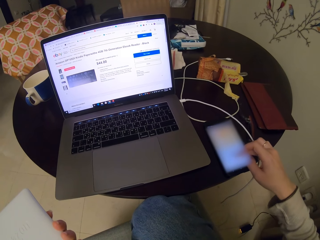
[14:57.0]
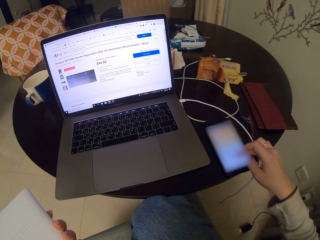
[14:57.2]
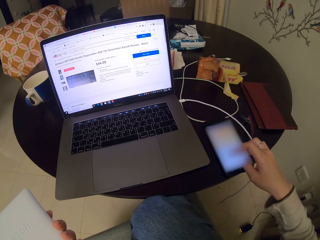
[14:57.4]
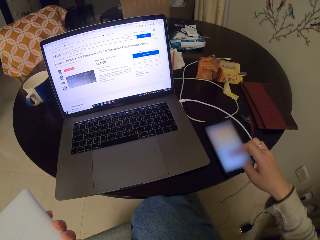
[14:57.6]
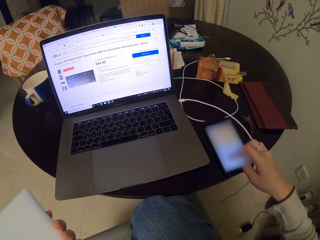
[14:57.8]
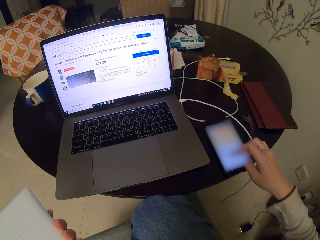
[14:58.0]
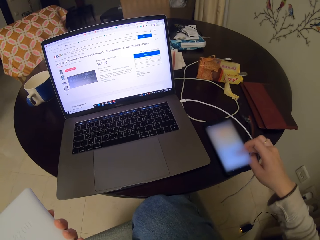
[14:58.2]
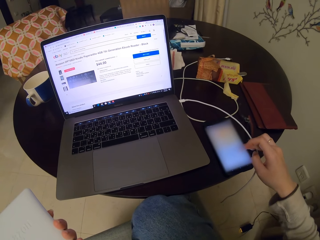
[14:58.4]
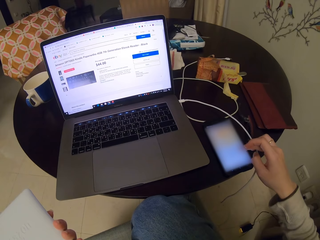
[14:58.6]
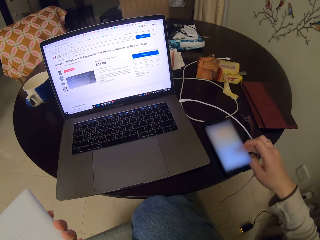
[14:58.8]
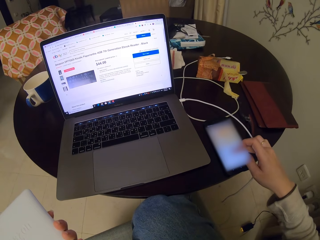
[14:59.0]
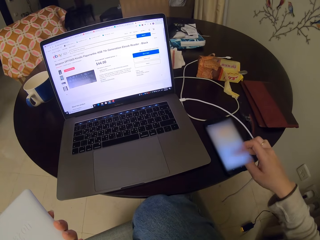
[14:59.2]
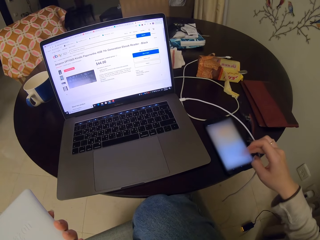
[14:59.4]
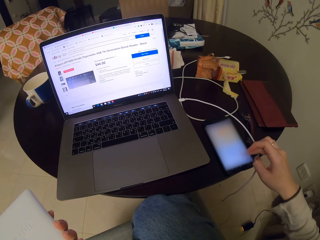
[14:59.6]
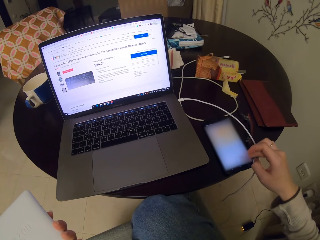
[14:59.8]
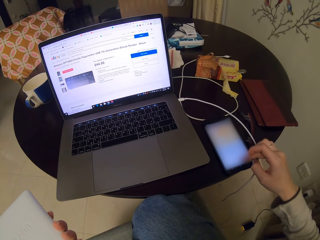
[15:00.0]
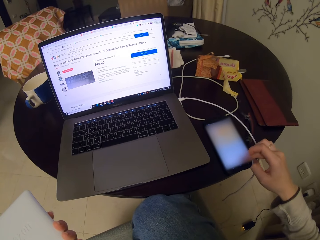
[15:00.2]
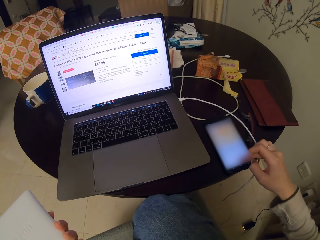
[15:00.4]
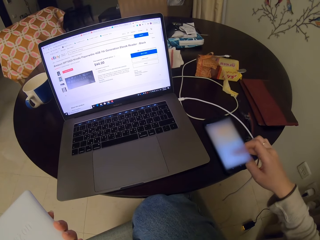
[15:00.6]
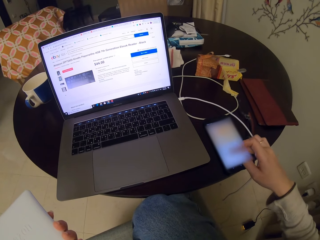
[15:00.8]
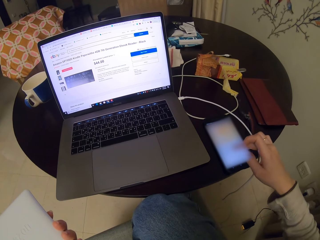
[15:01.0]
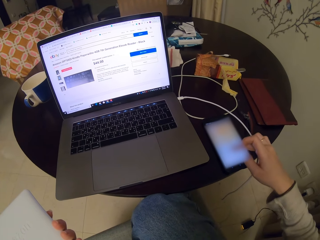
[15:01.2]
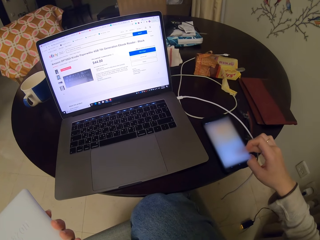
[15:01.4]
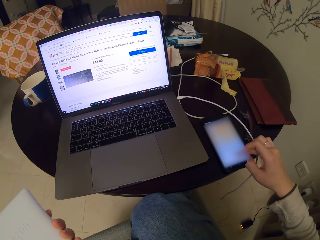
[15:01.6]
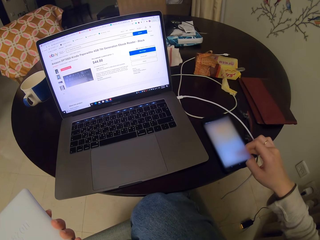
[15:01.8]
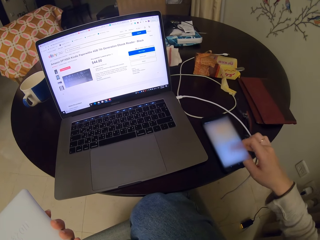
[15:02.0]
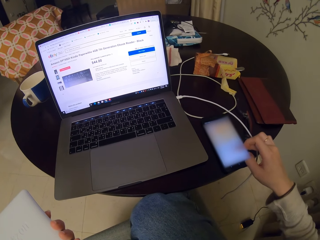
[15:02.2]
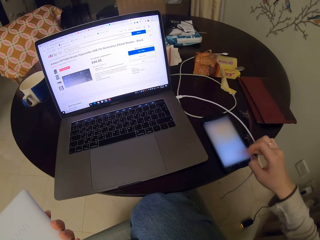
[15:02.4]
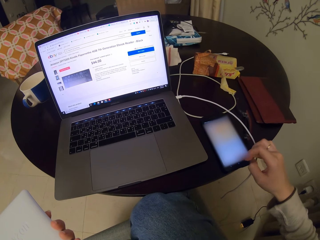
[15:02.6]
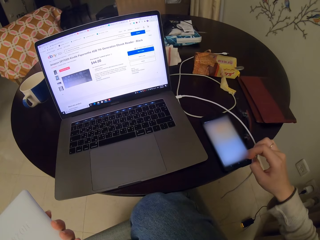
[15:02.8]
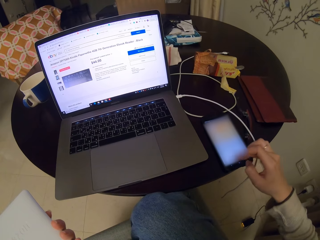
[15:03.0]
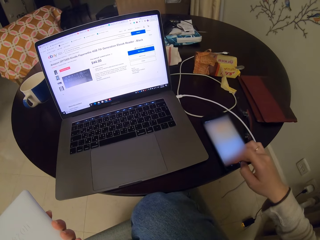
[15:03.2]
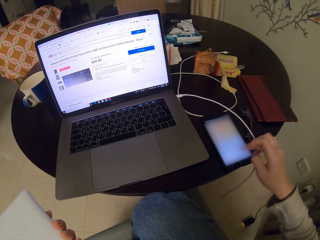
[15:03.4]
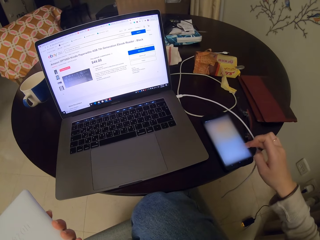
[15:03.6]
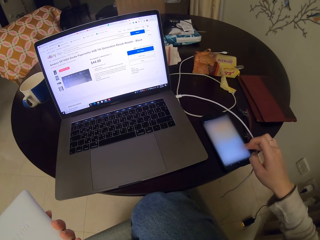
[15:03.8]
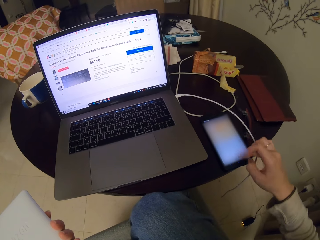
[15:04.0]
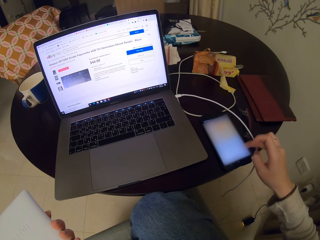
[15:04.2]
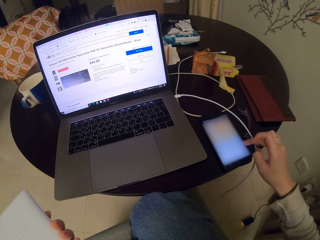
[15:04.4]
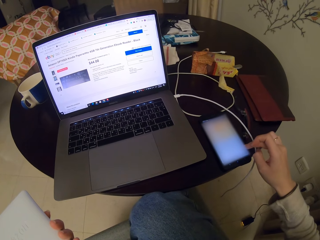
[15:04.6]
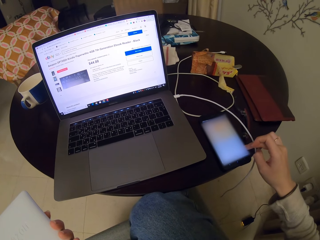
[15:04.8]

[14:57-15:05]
The camera wearer texts on the phone repeatedly.

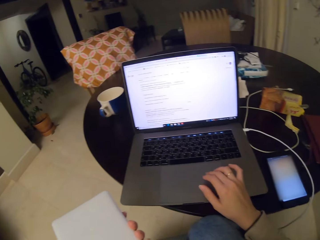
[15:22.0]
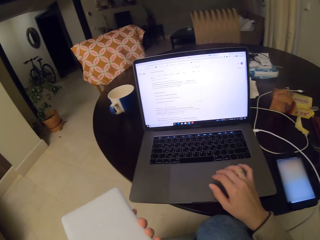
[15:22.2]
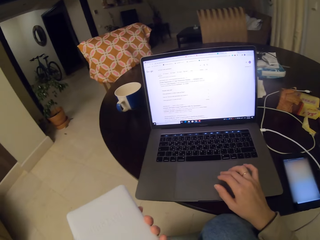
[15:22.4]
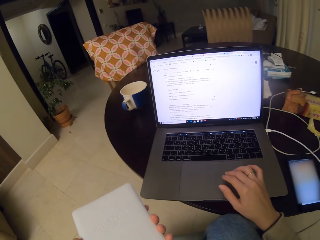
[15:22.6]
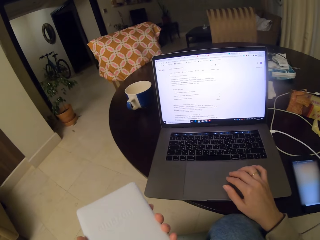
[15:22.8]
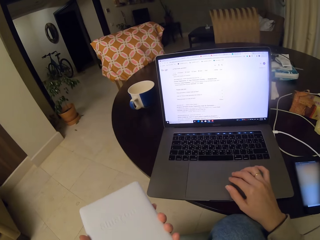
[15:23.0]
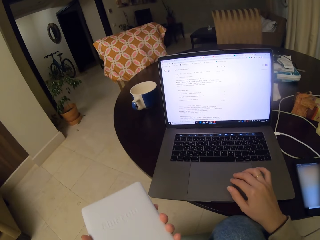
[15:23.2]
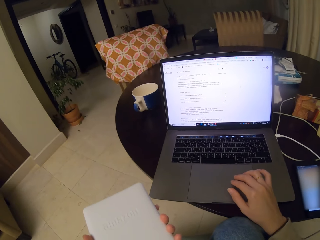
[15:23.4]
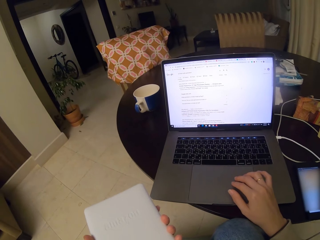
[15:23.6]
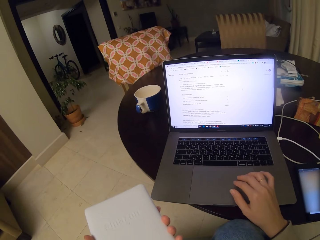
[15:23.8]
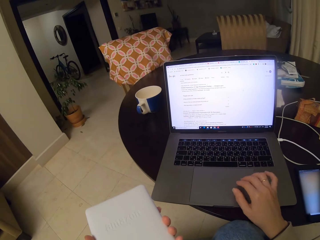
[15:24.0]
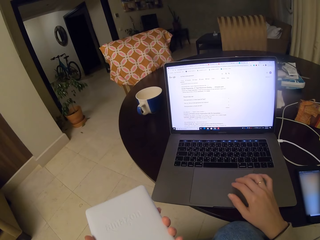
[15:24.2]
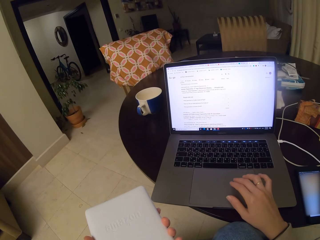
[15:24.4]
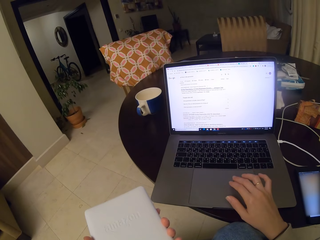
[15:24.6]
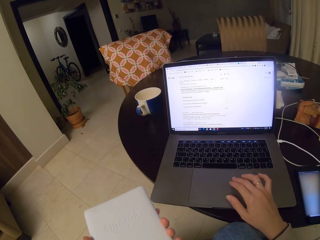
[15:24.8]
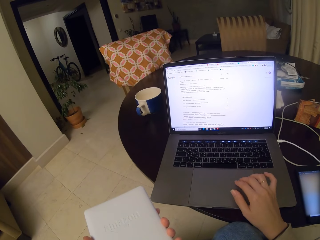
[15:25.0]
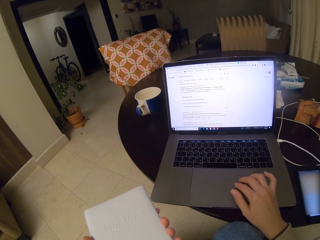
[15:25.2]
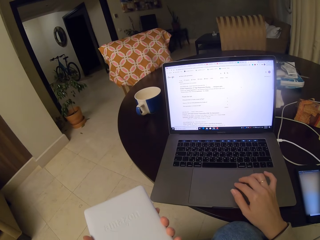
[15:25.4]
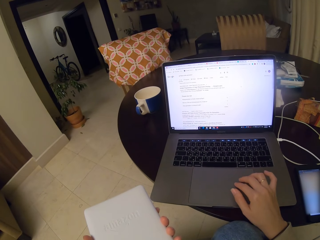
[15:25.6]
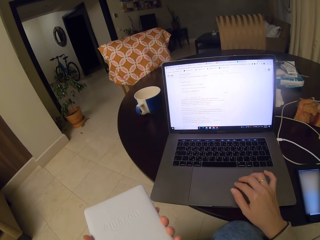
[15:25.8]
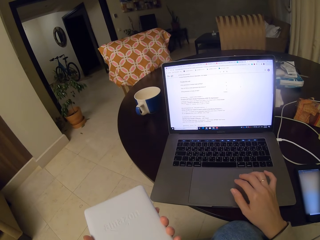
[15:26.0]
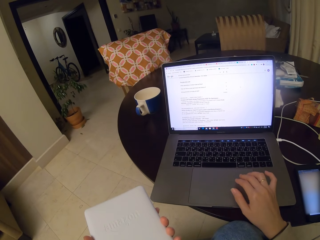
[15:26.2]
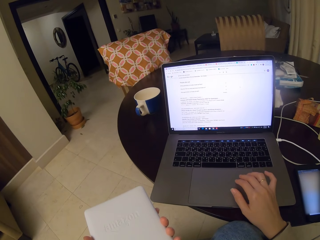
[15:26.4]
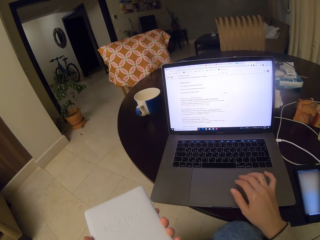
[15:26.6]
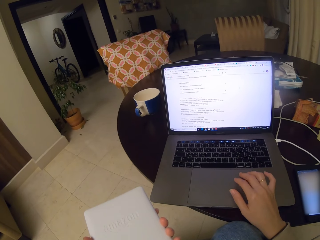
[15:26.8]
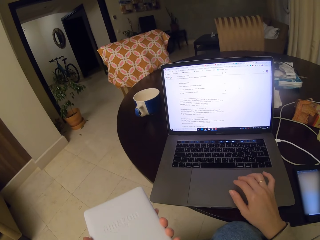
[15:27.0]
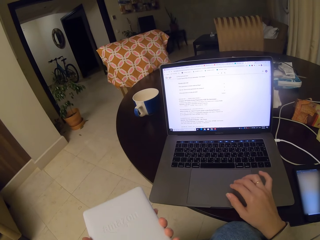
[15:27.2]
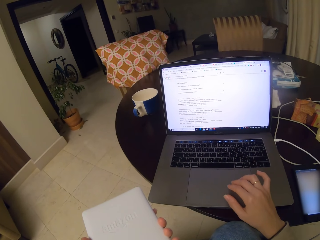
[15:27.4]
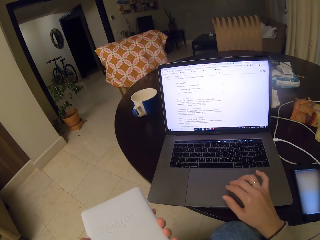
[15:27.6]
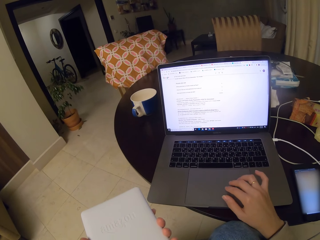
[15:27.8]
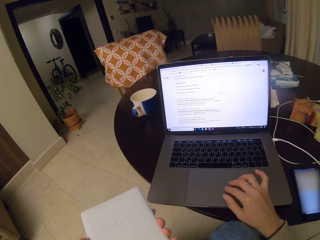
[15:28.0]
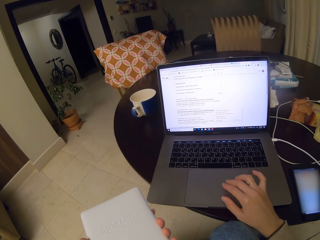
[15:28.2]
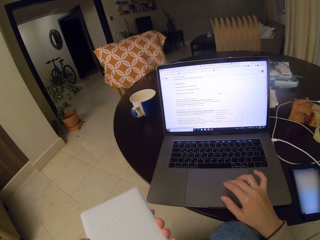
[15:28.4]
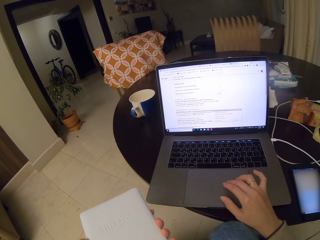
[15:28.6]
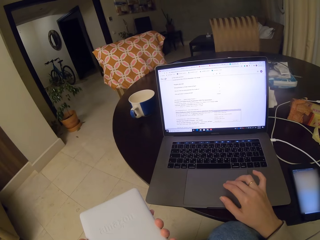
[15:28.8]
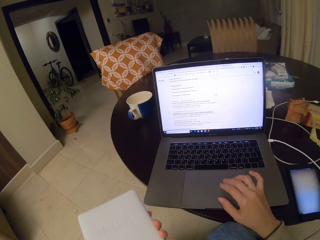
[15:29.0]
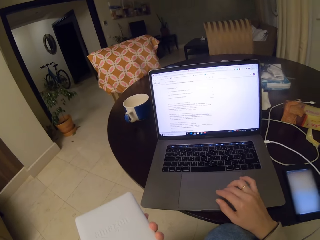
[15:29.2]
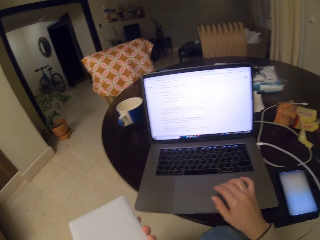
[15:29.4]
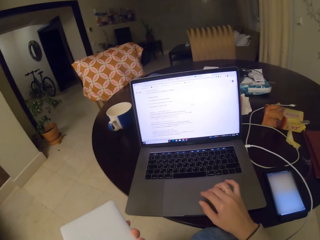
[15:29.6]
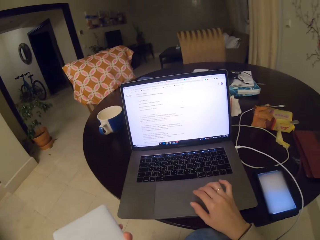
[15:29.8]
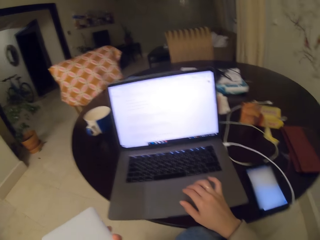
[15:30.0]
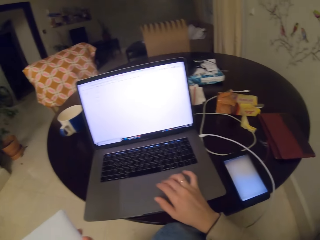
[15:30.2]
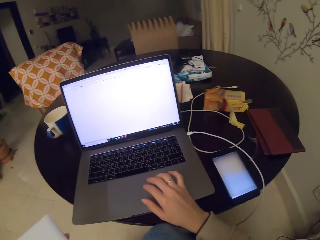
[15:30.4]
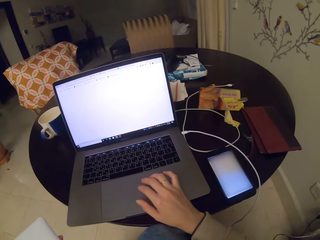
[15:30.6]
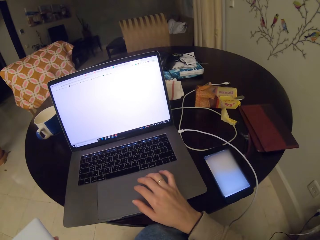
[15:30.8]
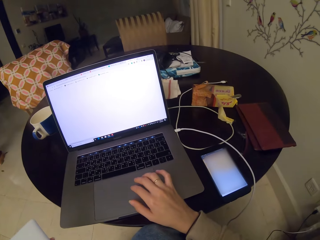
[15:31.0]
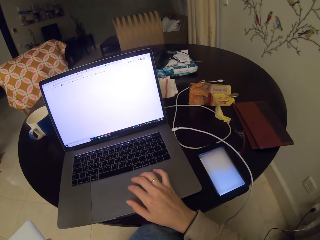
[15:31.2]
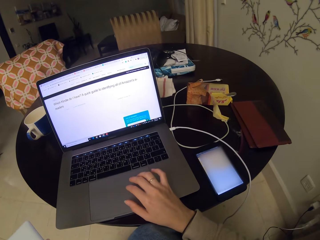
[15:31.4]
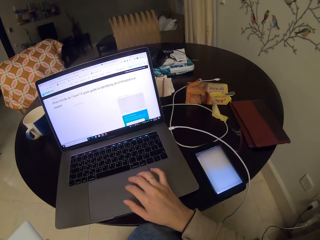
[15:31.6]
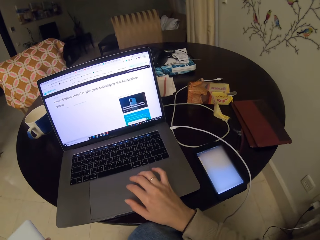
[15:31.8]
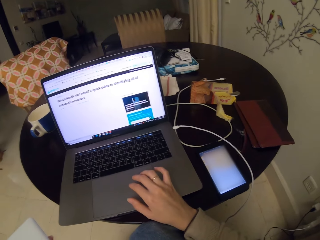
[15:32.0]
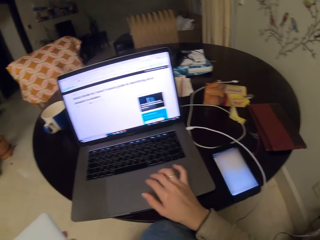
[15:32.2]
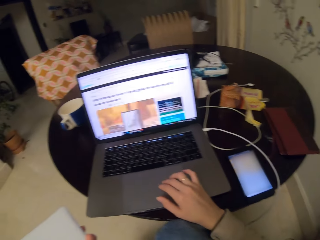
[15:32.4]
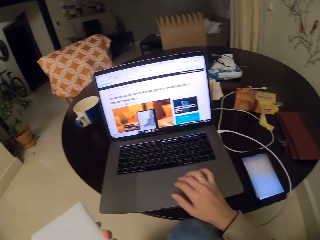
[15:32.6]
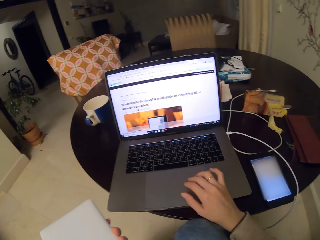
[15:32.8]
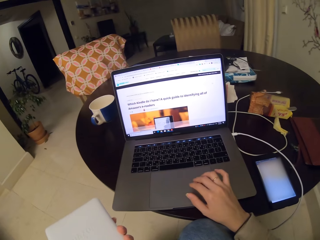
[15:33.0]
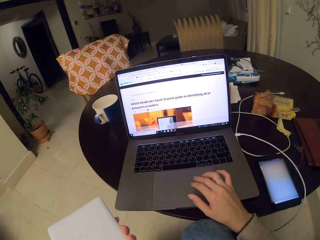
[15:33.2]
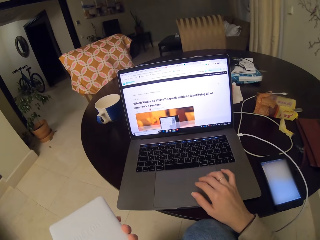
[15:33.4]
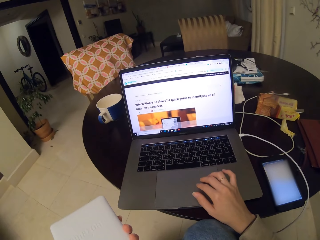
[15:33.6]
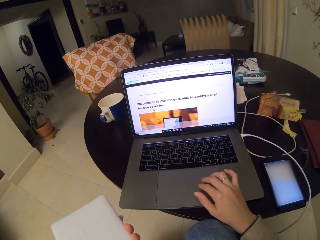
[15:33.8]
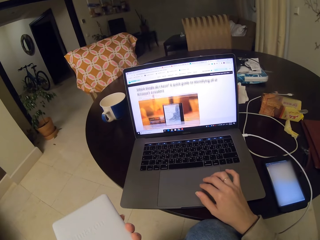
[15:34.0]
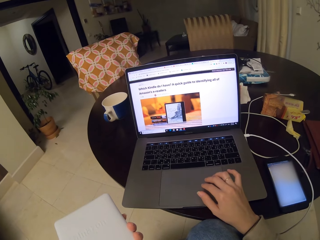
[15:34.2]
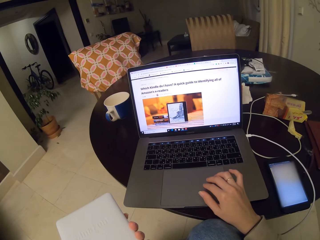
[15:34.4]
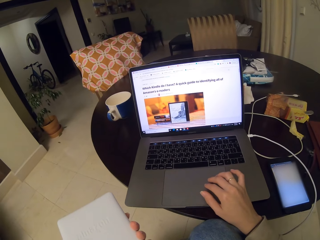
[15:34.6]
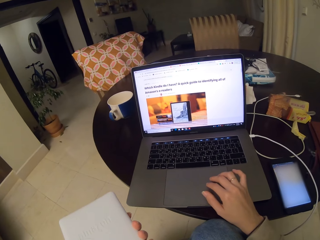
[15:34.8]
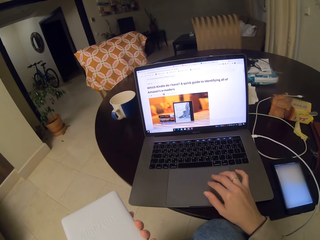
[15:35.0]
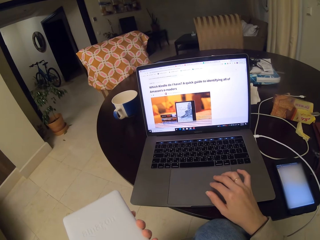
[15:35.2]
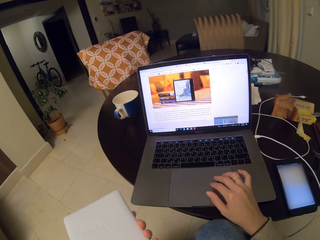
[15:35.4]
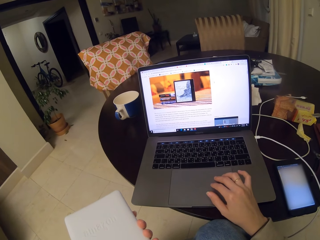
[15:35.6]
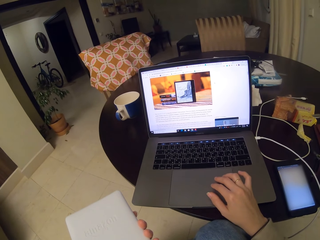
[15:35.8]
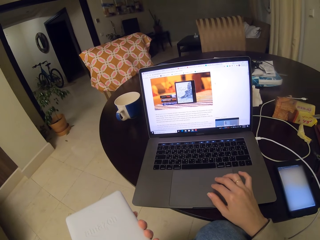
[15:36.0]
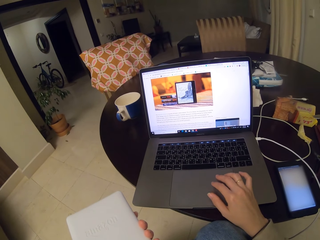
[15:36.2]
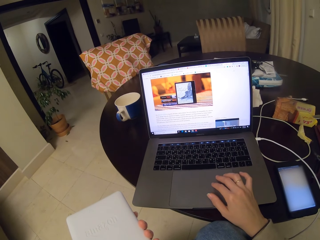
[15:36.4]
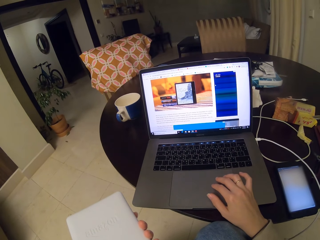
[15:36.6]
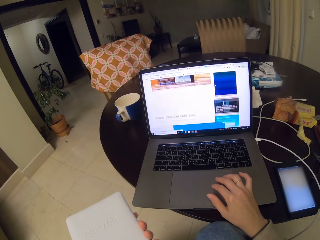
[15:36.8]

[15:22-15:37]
The camera wearer controls the touchpad to activate items on the screen. They do this repeatedly.
